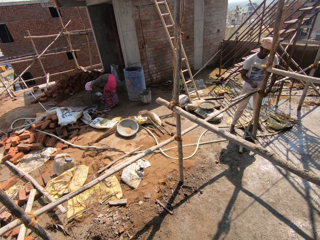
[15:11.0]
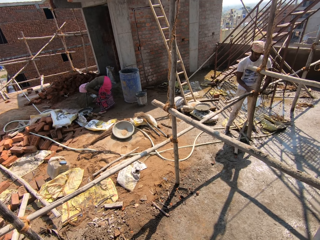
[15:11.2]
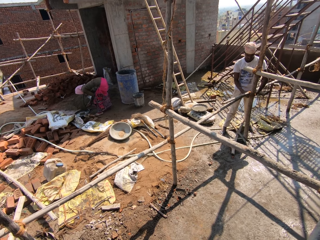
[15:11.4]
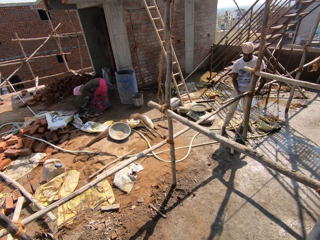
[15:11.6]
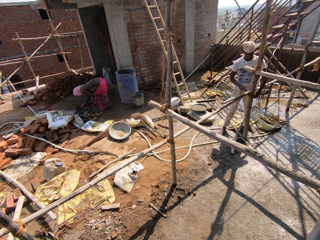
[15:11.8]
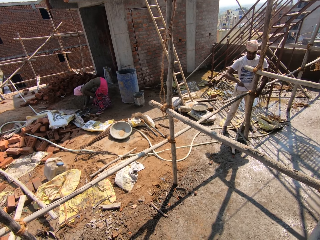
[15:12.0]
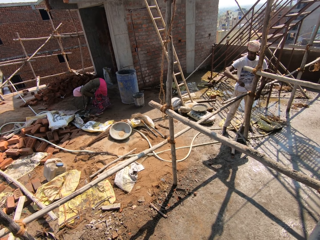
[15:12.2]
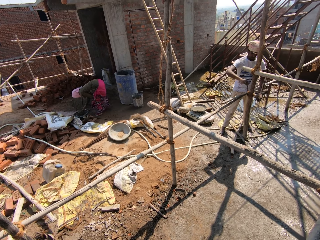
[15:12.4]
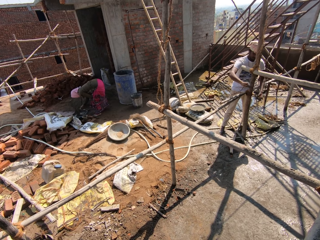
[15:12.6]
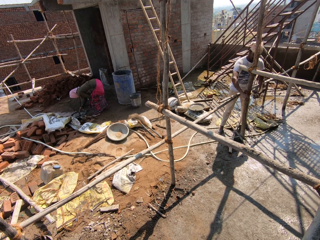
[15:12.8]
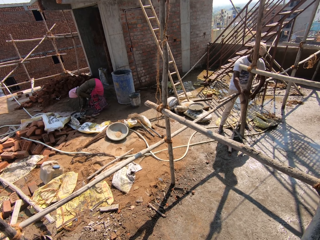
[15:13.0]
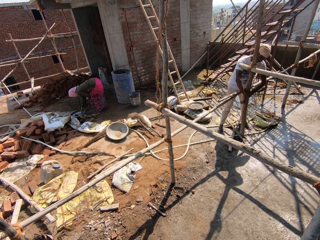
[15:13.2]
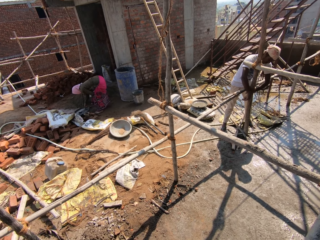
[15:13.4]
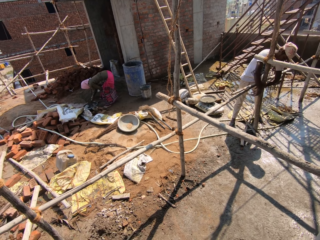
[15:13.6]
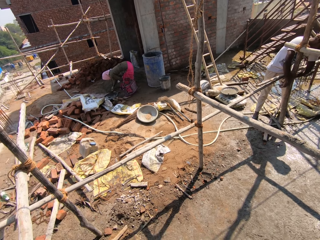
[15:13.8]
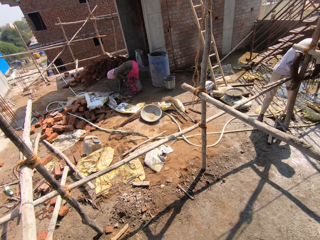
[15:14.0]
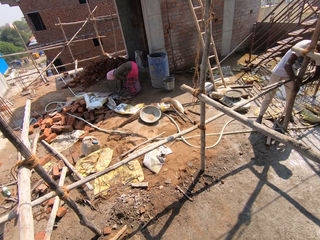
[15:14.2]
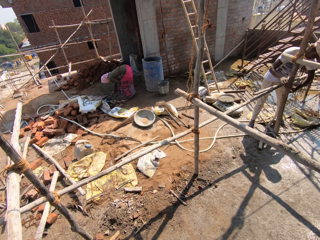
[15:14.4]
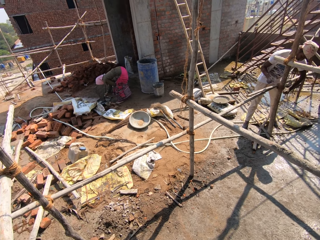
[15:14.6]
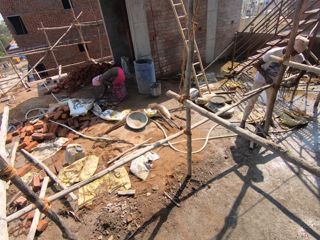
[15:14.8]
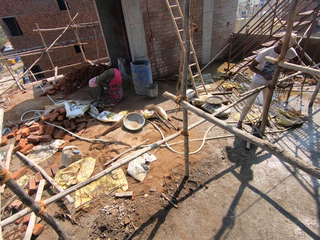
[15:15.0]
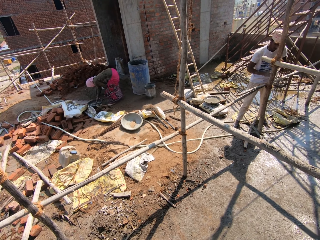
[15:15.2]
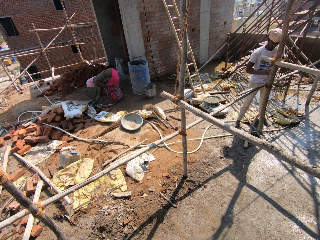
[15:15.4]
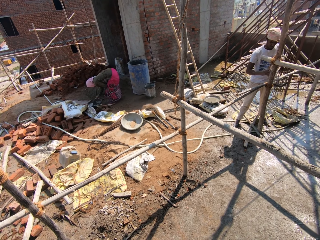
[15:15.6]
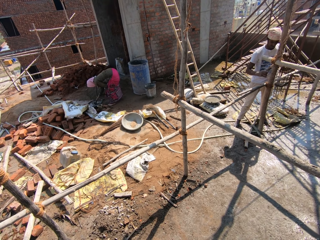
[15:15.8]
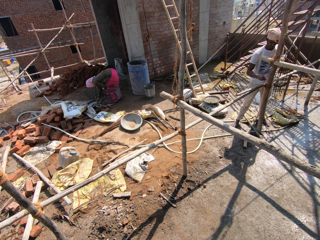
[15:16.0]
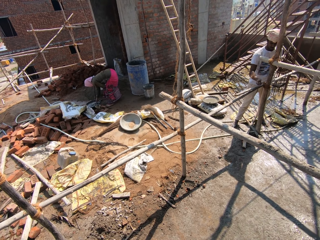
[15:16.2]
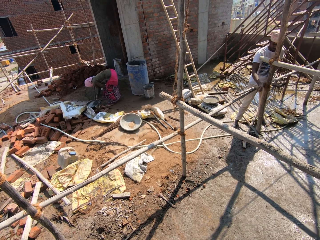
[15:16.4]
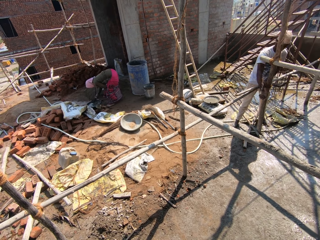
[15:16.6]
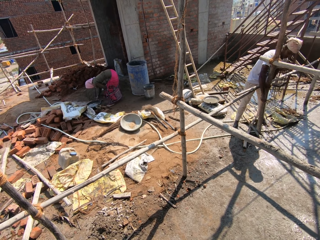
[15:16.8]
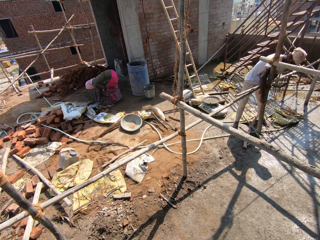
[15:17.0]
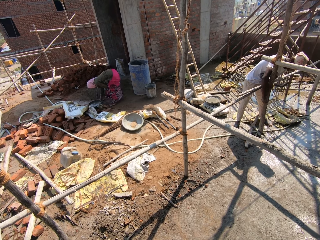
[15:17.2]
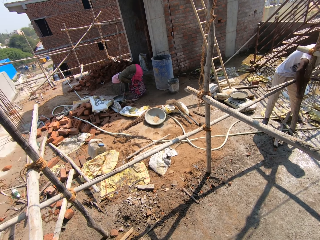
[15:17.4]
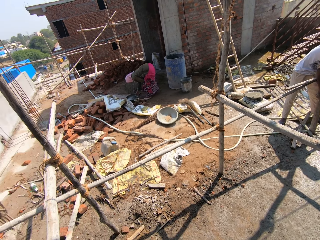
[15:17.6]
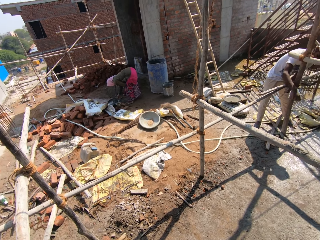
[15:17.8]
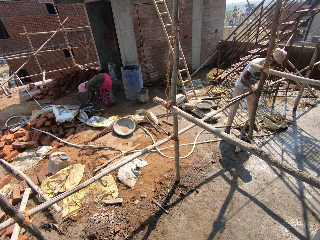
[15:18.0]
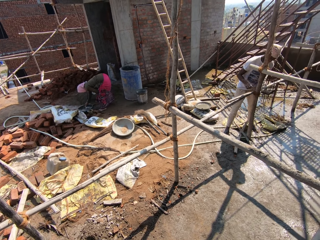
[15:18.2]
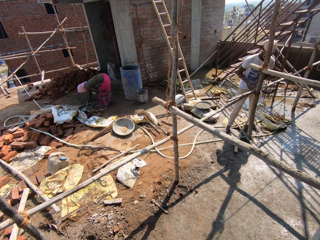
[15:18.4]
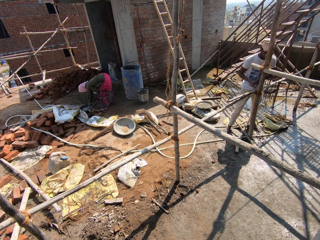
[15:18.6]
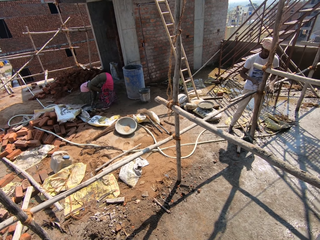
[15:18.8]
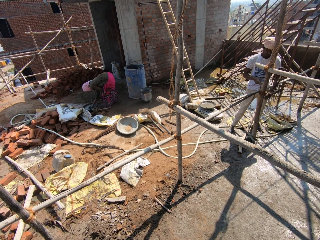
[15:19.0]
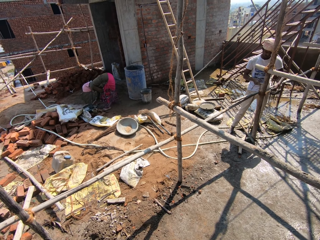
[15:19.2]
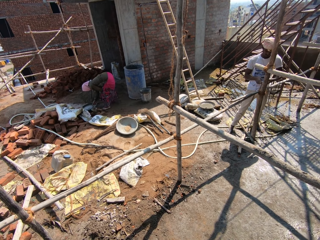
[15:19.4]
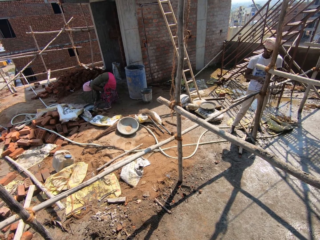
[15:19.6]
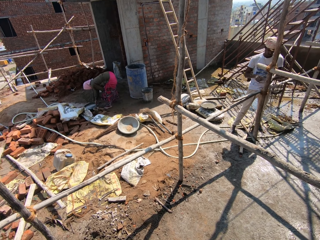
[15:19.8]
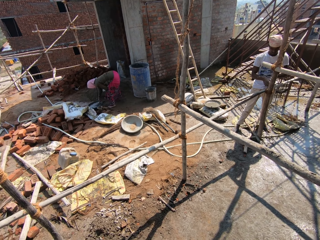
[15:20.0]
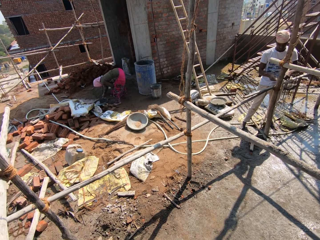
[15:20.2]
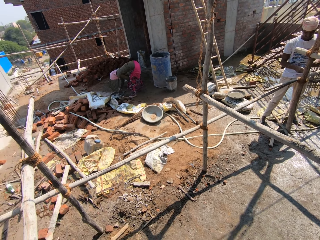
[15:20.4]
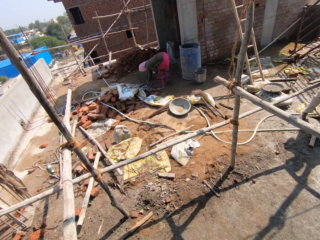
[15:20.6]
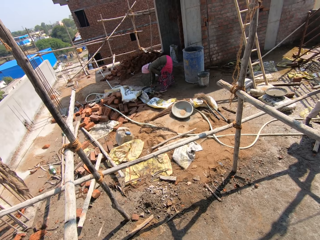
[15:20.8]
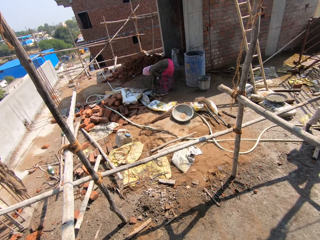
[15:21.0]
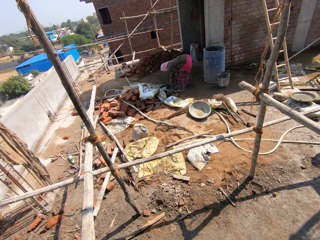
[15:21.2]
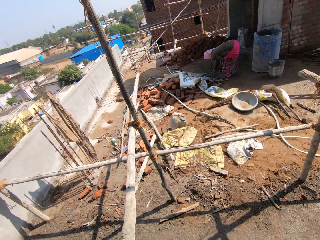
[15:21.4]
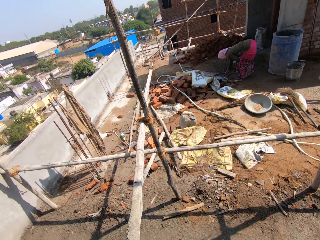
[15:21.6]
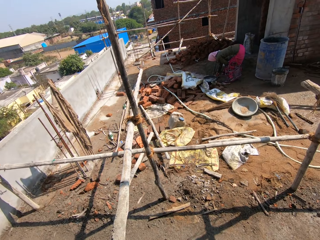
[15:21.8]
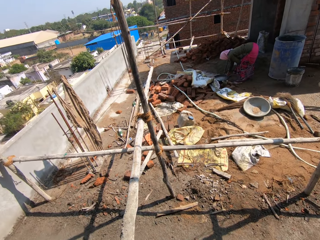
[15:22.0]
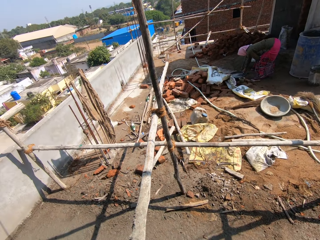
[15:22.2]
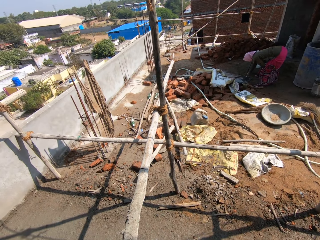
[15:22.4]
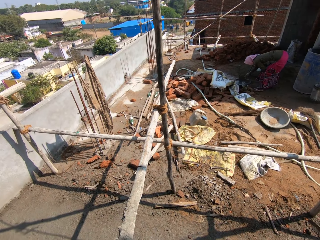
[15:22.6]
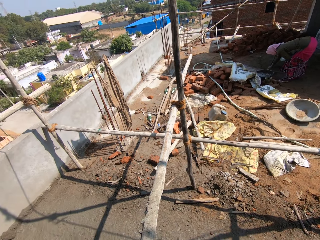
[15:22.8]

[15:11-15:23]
A woman scoops something from the ground, puts something in the water and mixes something with the trowel.

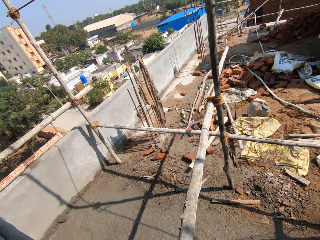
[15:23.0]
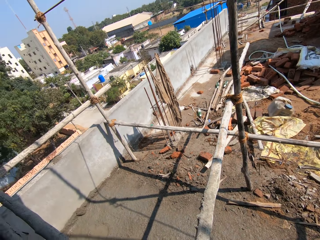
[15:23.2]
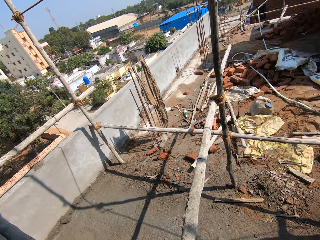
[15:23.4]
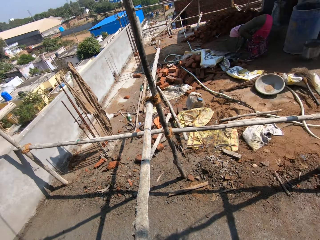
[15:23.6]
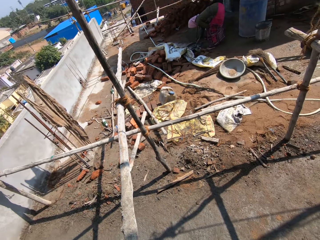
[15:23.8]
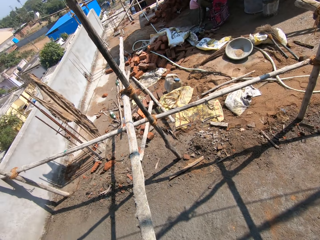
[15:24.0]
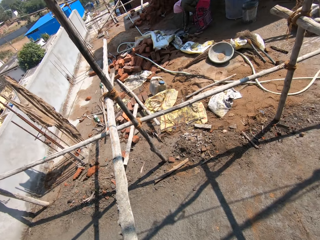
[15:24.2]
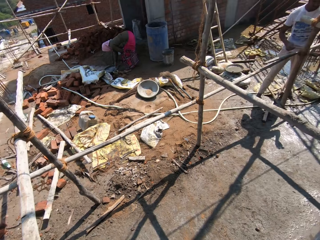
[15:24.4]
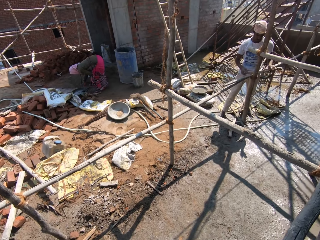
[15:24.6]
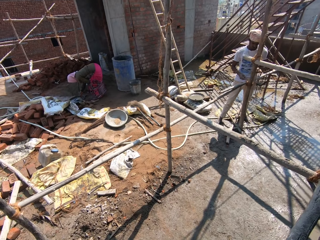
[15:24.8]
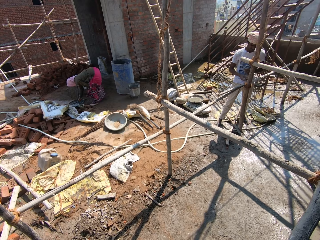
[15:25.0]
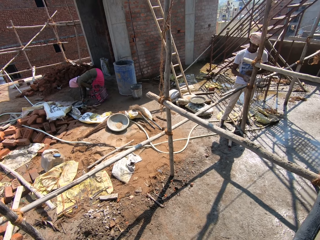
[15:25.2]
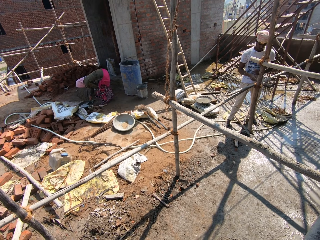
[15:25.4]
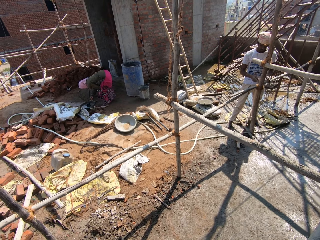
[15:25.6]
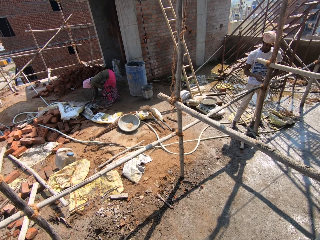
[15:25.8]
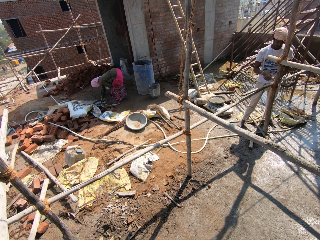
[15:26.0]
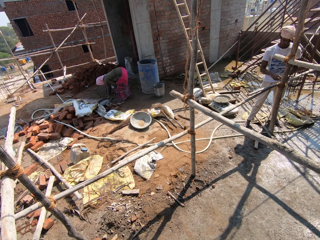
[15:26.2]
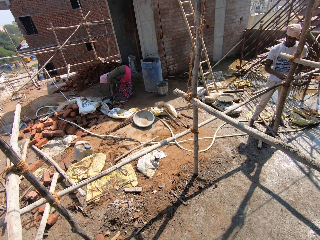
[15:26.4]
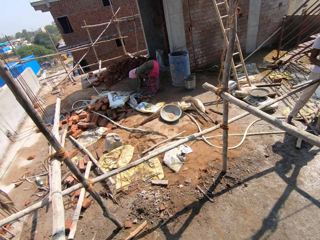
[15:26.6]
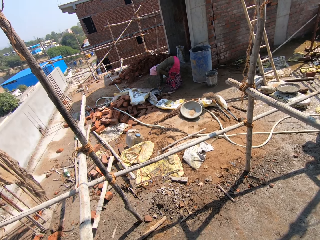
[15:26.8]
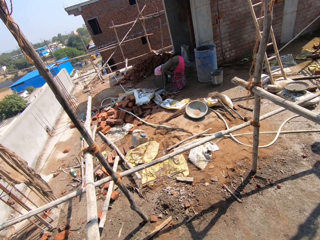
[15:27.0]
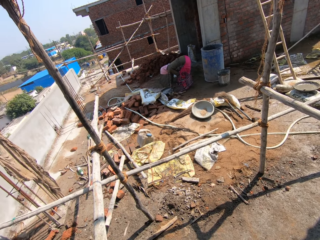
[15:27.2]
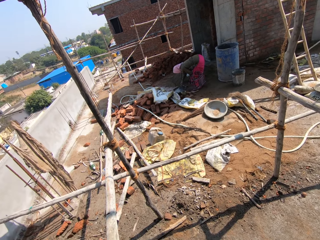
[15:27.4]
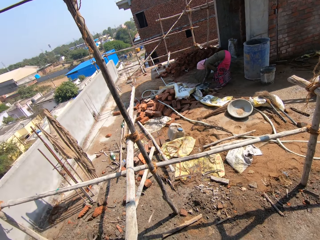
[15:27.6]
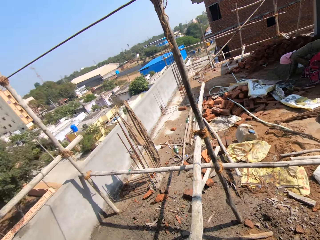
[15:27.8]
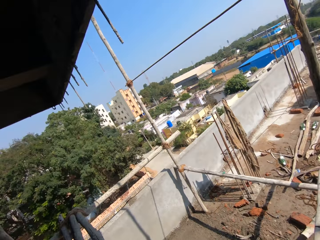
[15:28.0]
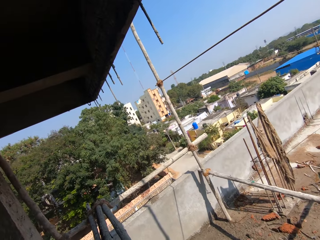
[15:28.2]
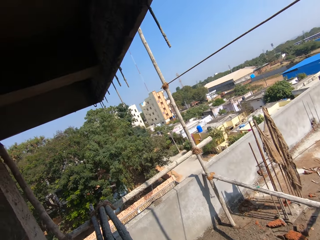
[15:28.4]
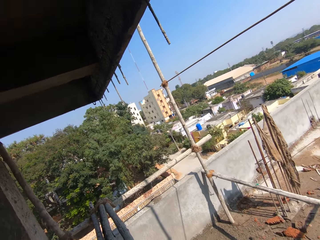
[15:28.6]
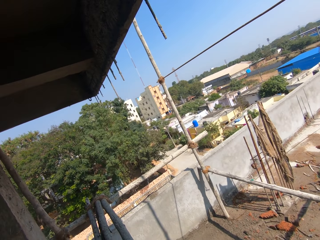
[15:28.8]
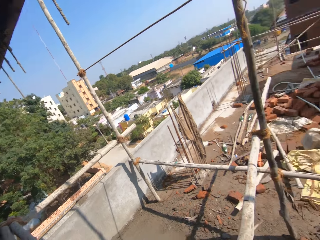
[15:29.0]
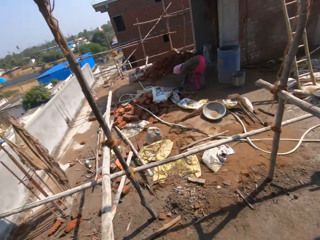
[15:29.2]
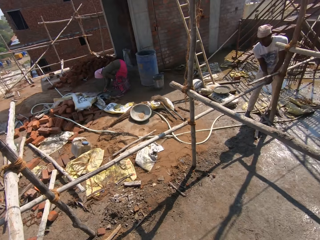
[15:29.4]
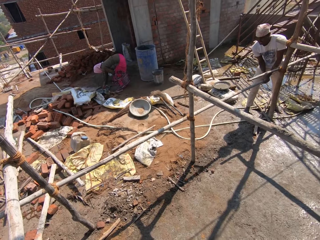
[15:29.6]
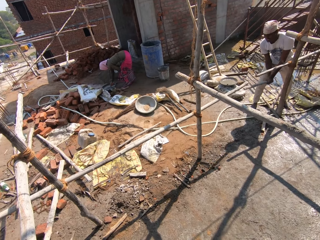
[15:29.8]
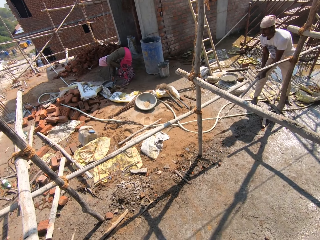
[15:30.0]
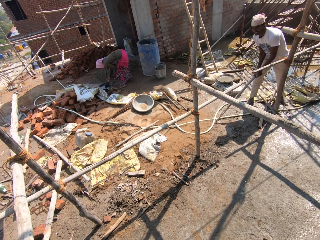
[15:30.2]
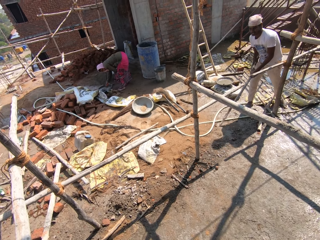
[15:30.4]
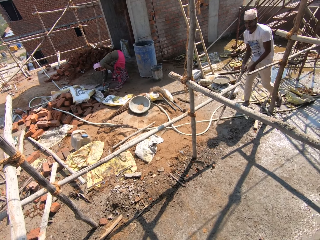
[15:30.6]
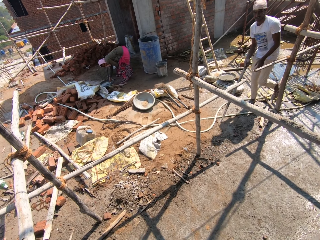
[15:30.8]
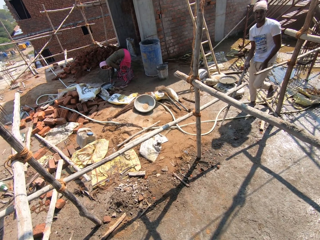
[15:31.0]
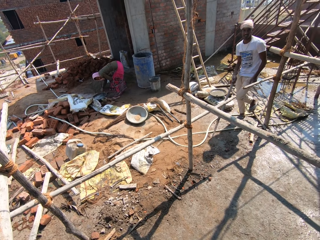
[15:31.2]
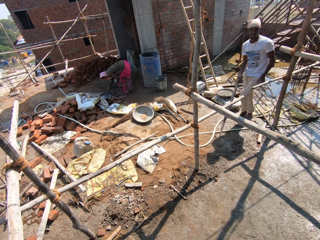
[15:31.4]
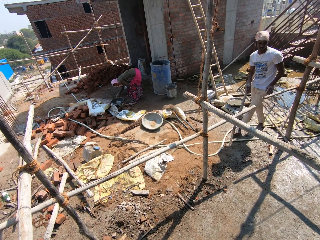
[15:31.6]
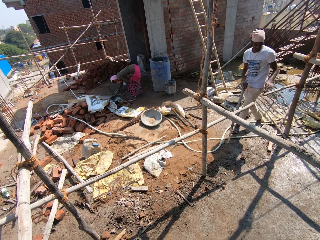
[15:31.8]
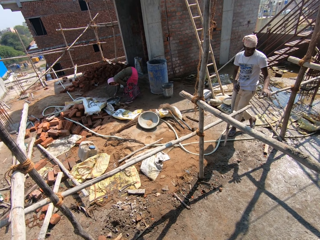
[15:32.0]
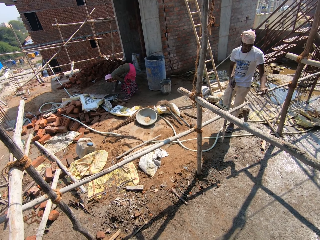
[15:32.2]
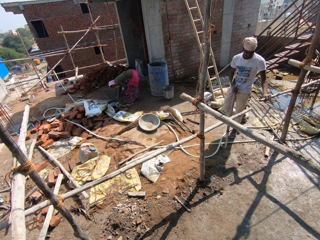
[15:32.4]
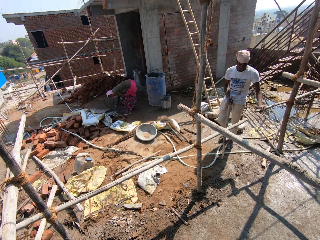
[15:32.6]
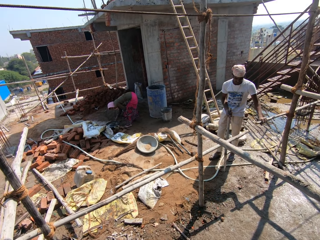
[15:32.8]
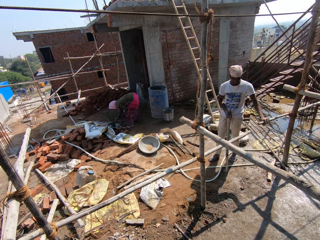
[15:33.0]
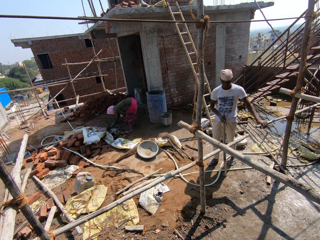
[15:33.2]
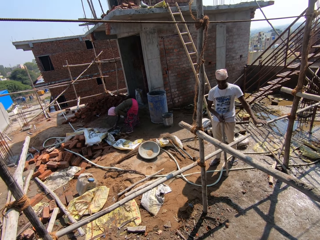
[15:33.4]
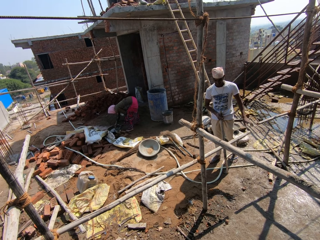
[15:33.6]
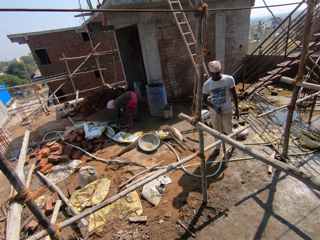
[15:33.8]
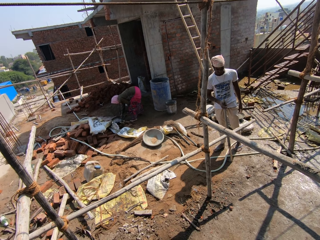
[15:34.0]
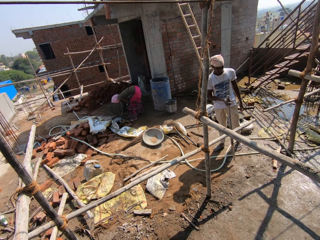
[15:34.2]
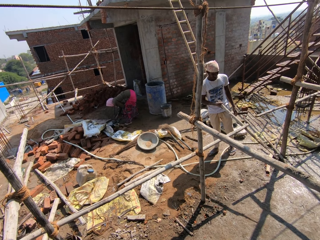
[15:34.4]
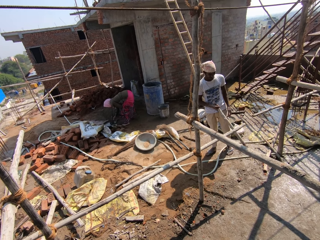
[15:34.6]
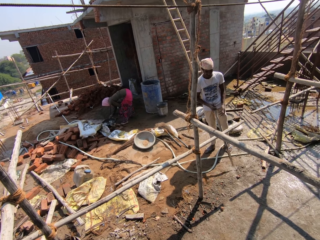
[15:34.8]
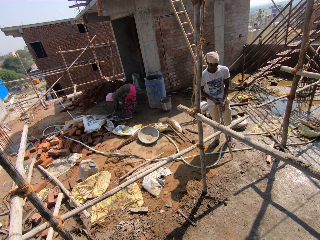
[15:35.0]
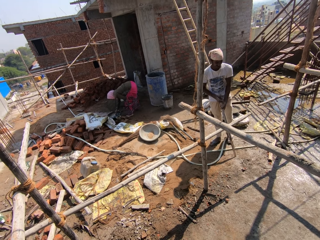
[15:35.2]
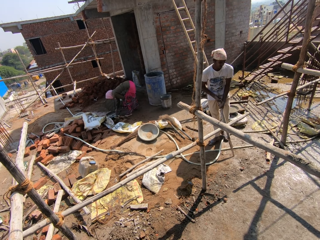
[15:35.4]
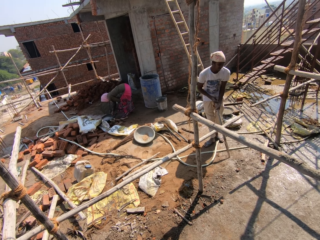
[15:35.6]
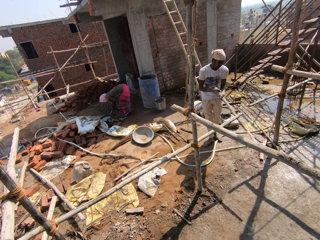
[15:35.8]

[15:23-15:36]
The camera wearer looks around. A man breaks a wood. The man walks with the wood. The camera wearer converses with the man at the construction site. The man hits a wood with a wood.
